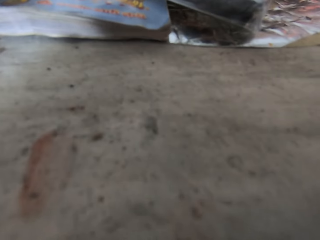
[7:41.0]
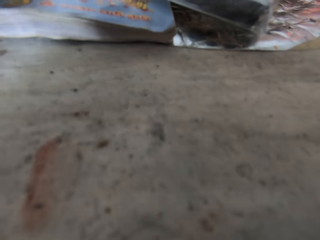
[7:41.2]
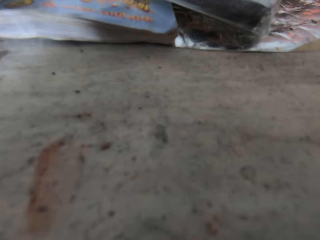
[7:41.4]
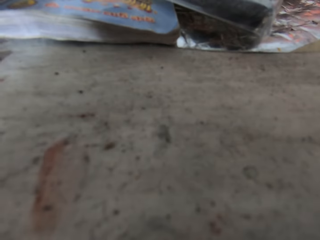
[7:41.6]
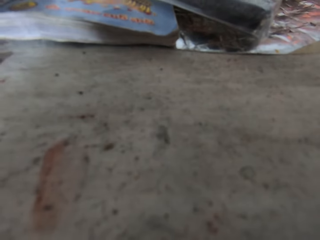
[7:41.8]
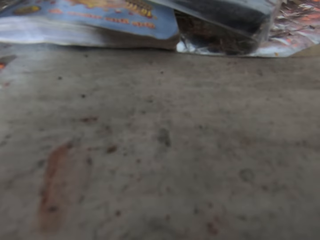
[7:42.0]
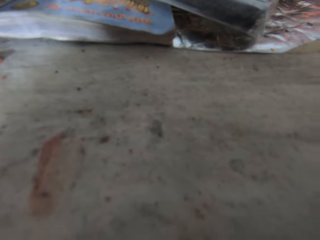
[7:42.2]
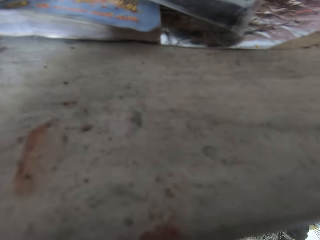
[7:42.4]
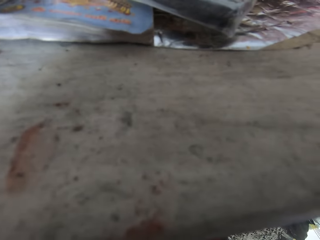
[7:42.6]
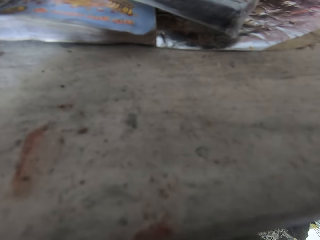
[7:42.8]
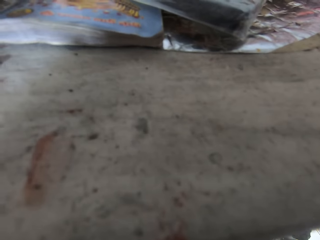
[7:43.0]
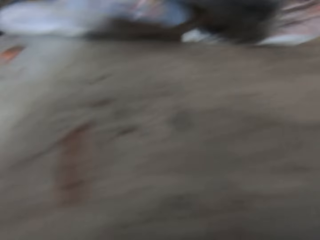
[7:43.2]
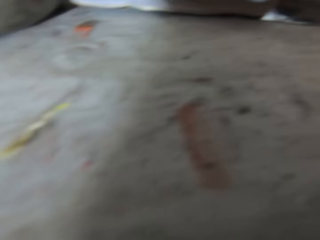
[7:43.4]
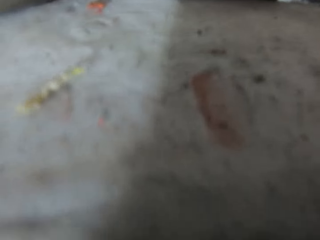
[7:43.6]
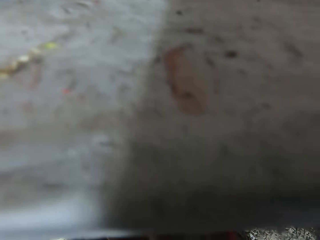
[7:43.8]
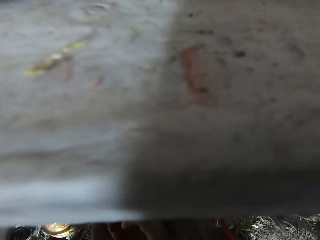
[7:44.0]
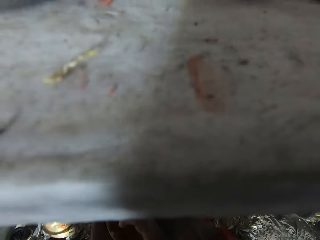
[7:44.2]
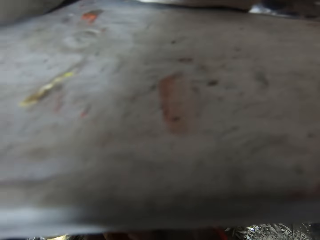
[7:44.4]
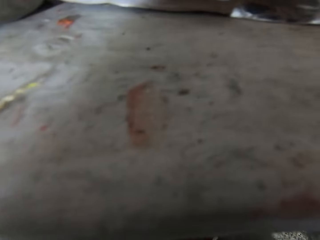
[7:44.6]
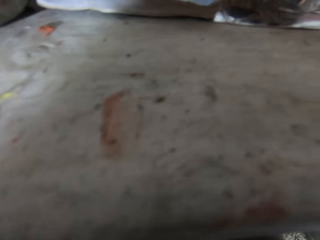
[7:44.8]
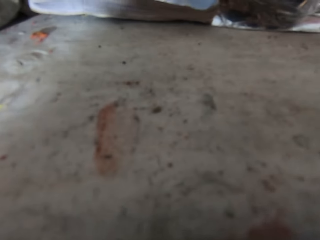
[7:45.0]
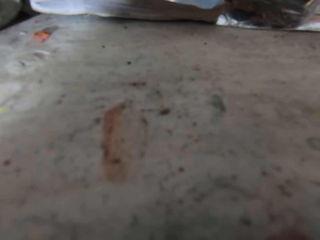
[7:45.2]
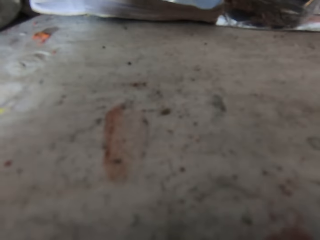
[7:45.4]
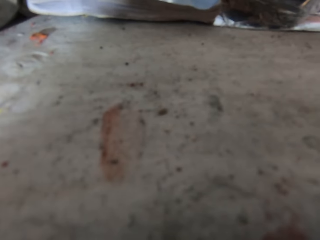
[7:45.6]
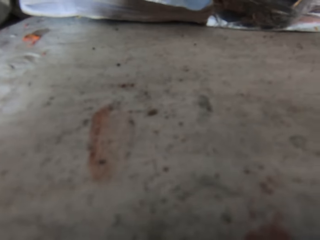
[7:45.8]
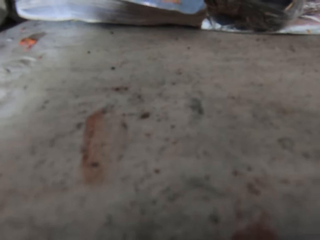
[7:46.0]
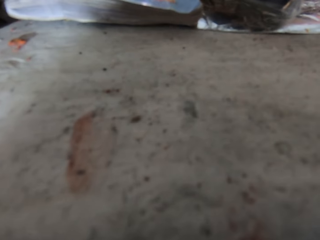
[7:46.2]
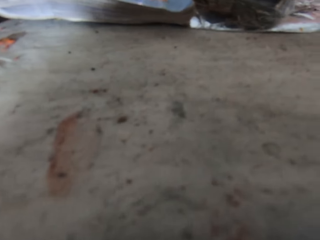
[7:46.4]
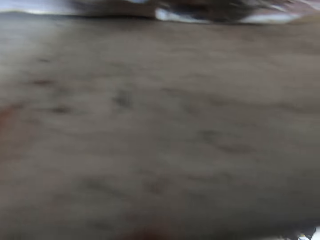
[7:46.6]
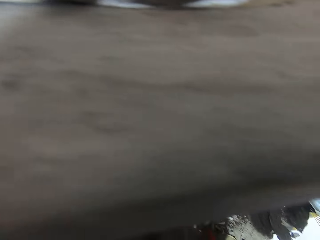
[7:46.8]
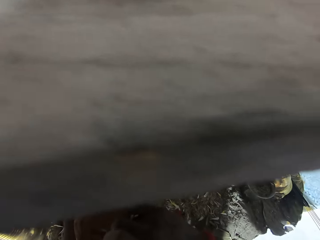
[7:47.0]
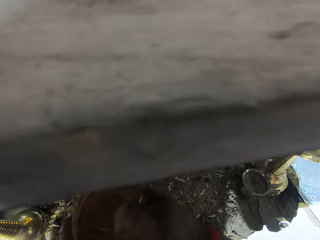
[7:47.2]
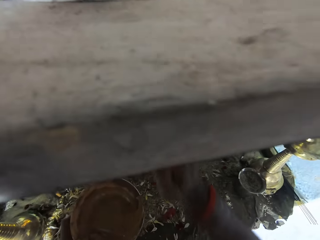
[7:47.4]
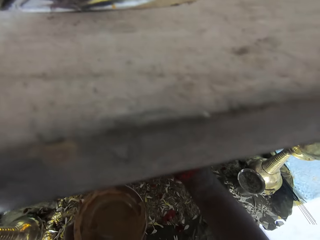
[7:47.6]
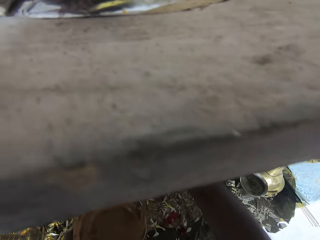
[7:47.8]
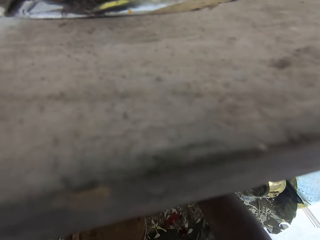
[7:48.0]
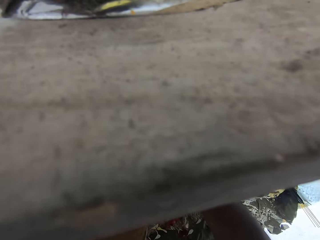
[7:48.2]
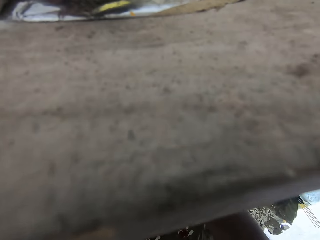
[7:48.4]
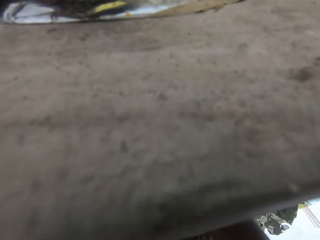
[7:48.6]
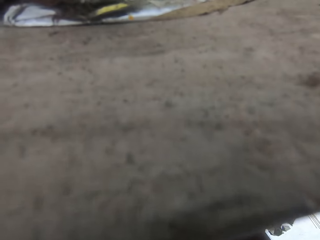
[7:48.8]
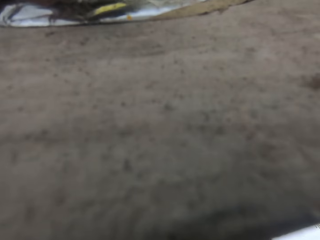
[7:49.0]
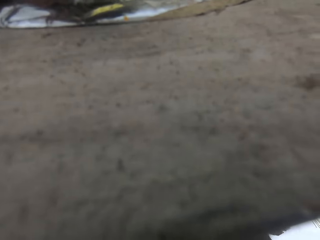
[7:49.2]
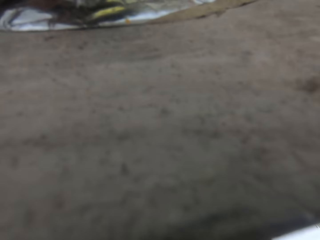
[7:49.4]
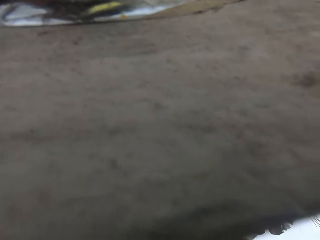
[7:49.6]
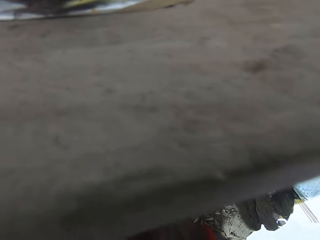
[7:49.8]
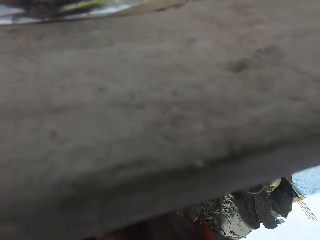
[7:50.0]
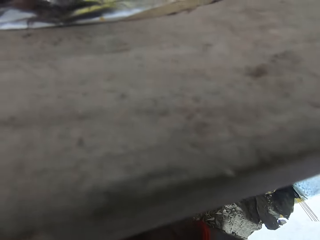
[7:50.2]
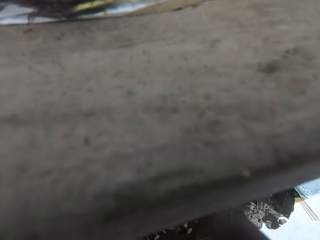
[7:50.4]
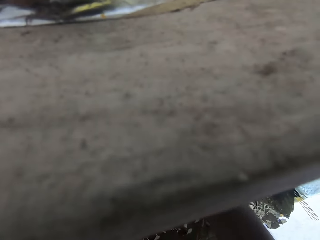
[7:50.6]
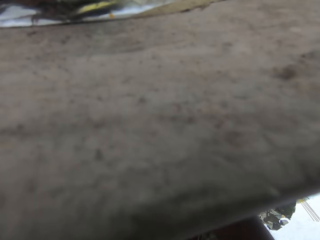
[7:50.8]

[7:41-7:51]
The camera wearer decorates the picture. They stare at the shelf.

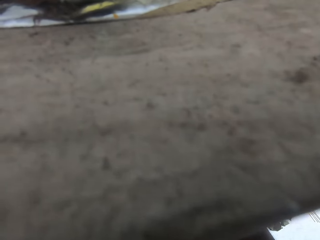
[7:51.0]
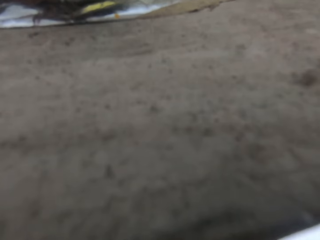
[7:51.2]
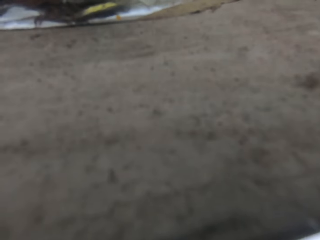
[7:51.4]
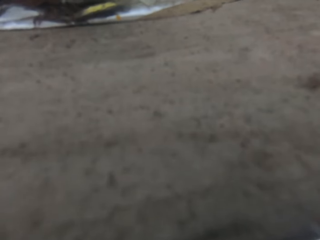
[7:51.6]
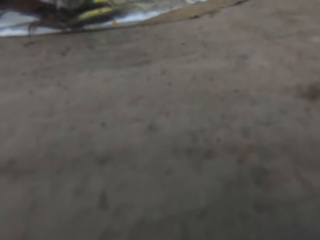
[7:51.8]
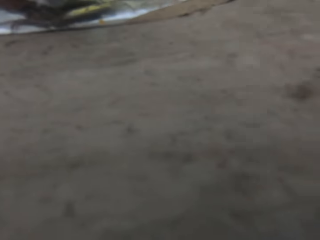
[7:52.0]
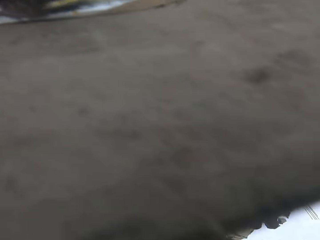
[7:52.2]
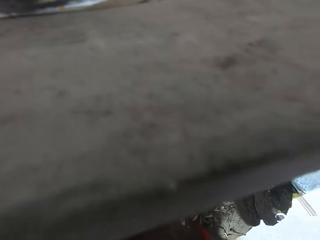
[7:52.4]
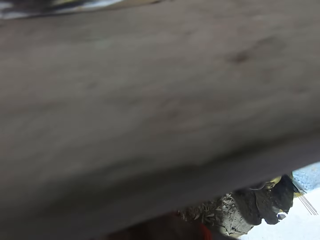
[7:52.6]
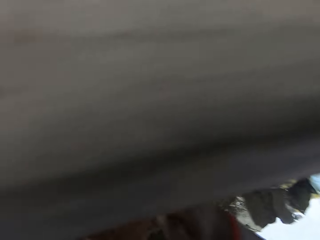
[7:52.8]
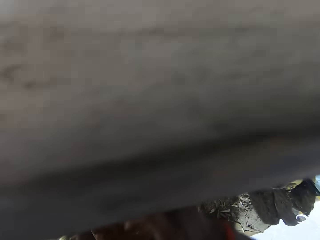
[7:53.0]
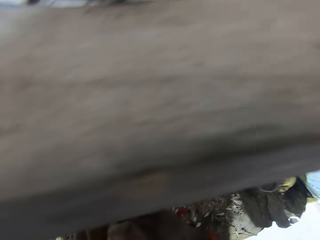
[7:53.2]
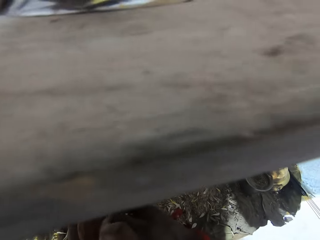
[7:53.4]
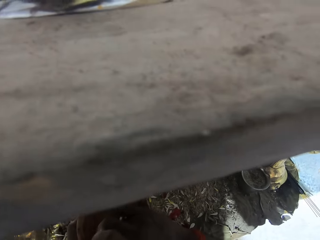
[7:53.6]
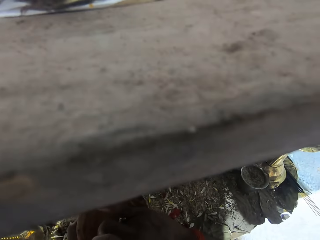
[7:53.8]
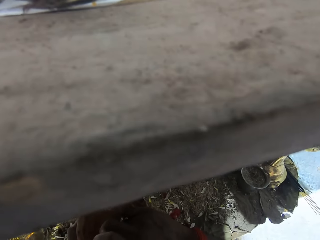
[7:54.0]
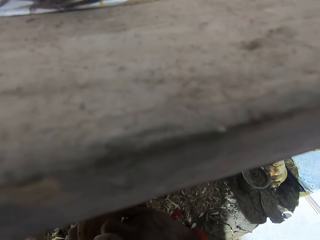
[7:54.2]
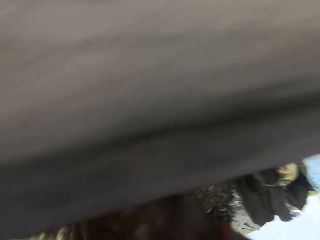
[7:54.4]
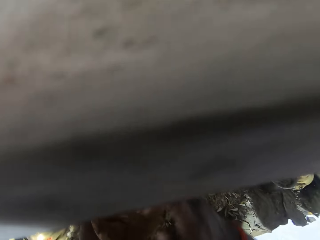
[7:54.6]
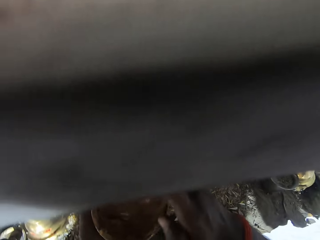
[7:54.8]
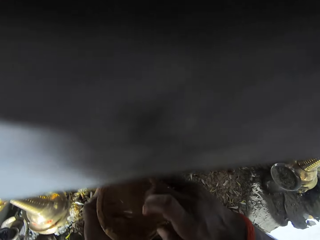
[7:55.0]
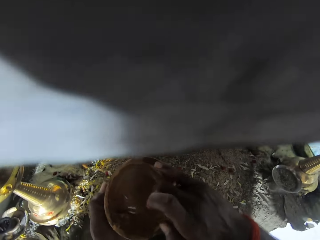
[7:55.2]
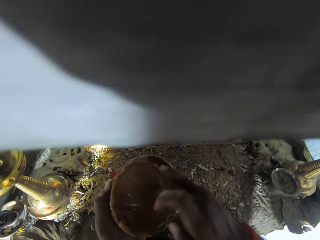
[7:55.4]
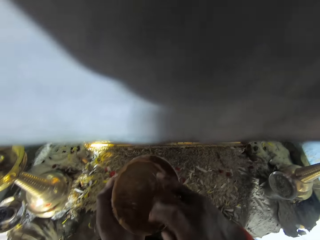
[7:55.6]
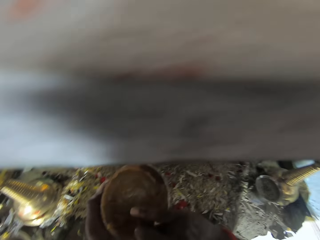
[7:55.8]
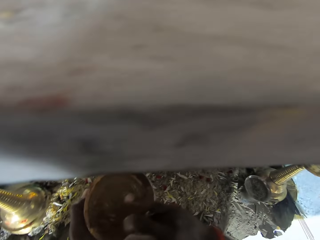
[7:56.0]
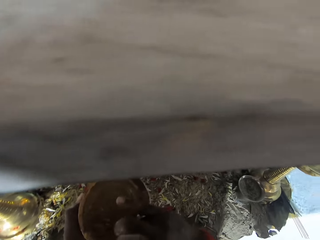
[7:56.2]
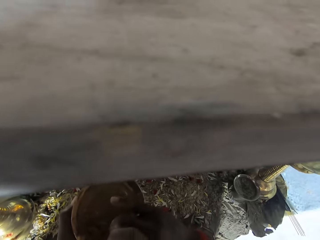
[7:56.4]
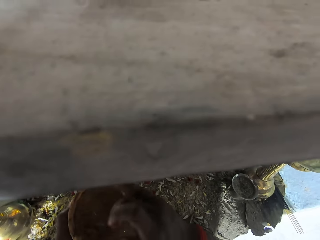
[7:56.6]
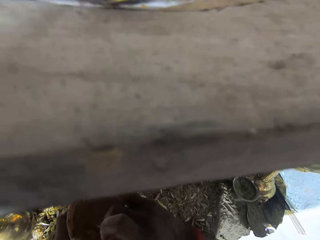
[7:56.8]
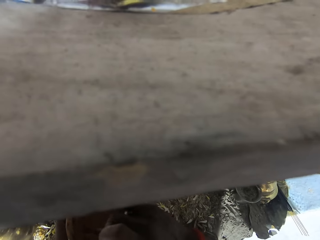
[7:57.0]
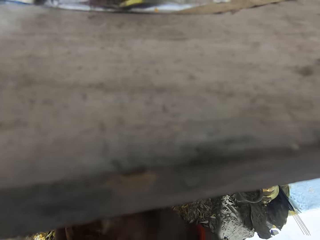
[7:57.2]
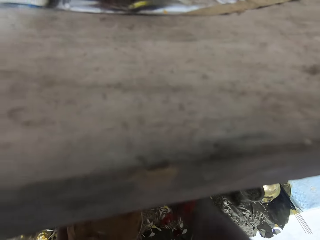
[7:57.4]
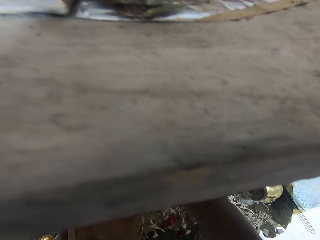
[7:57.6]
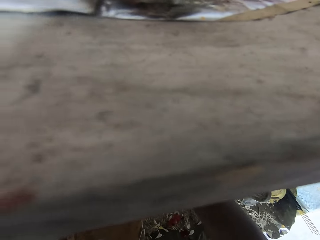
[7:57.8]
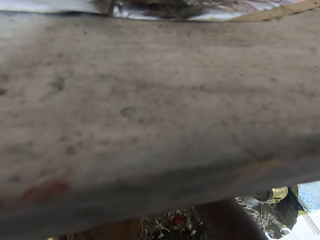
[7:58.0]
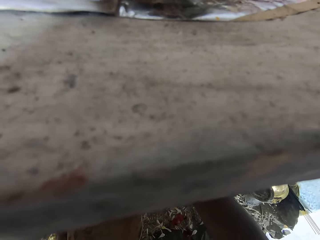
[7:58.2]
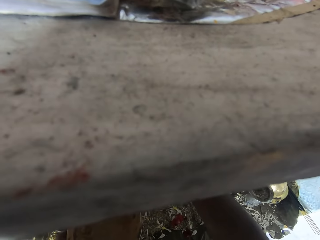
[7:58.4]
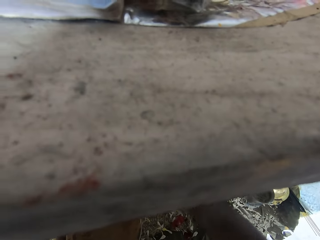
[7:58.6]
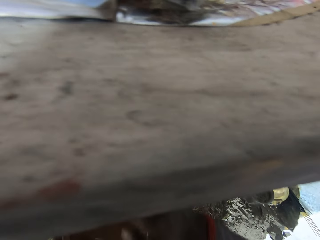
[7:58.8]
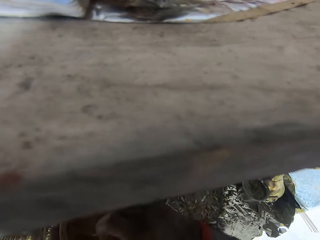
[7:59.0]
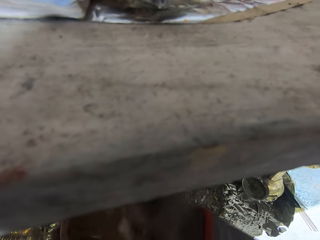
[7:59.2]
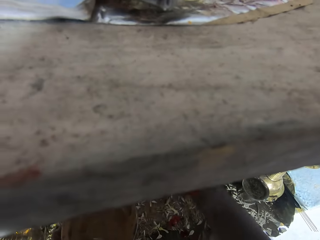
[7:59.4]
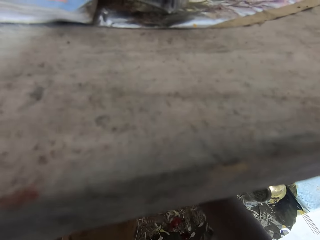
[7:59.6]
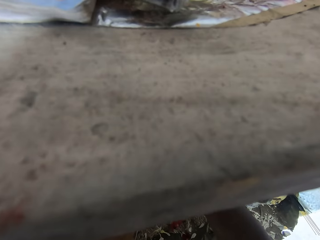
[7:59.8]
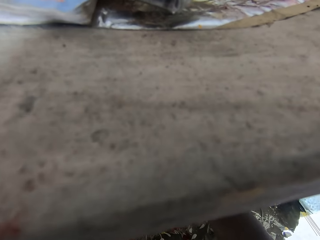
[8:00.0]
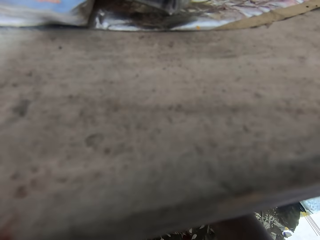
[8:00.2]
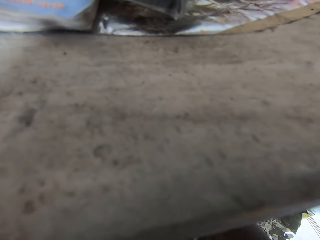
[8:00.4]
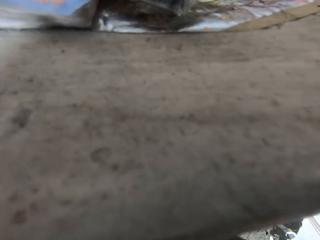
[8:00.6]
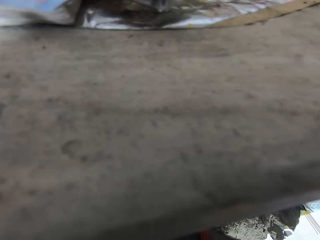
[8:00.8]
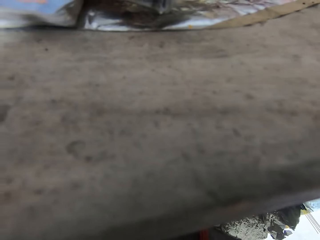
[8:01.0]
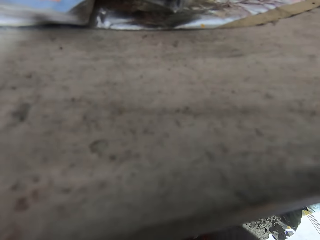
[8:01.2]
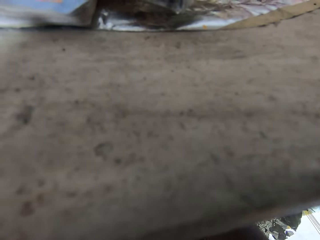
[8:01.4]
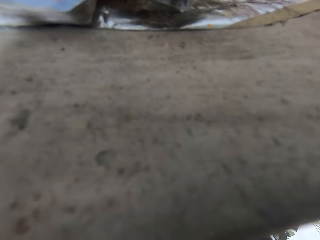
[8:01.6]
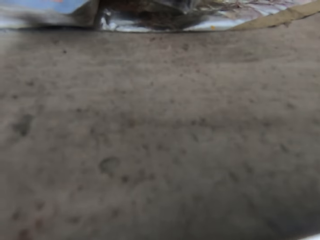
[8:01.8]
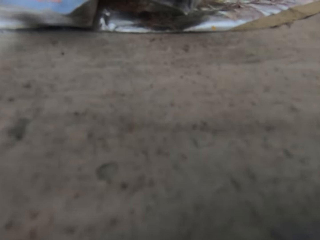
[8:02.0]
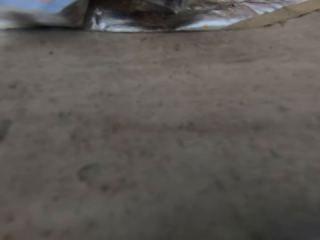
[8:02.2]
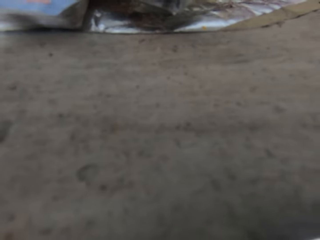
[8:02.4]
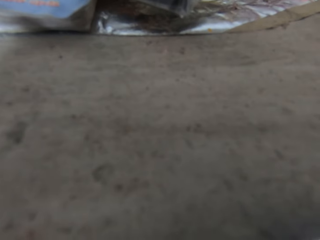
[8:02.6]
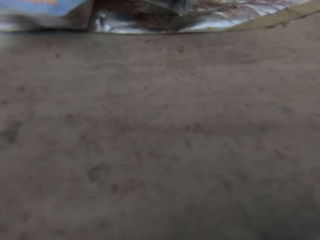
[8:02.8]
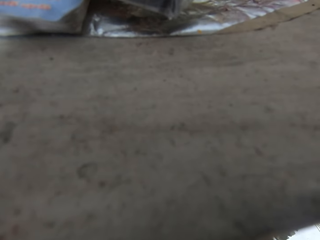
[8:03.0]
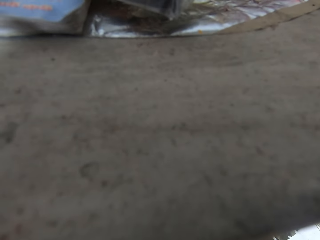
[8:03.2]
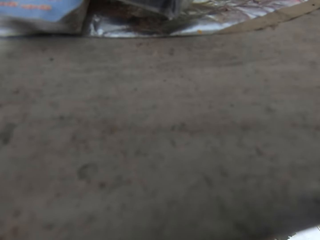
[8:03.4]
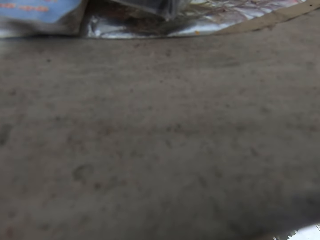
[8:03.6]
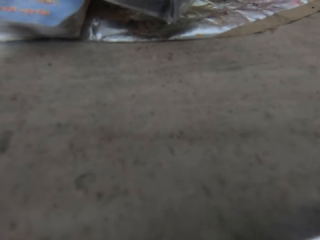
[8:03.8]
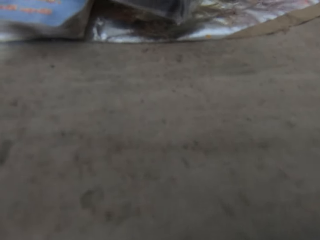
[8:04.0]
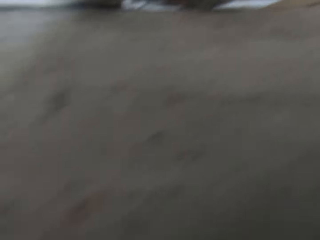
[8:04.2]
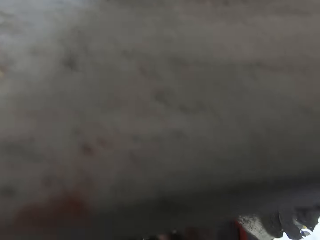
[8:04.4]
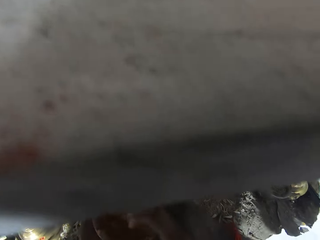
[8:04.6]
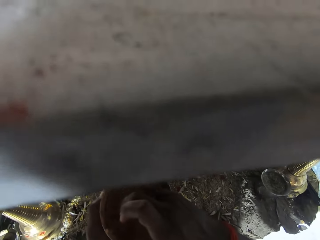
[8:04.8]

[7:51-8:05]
The camera wearer dips a finger in the bowl. They touch something. They decorate the picture and stare at the shelf. They look around.
